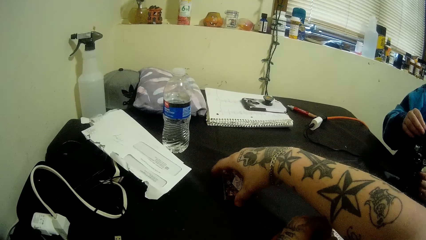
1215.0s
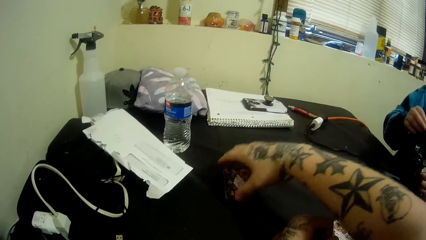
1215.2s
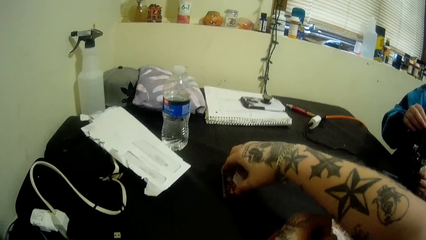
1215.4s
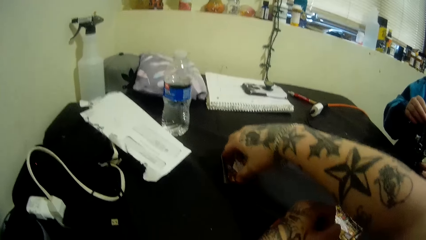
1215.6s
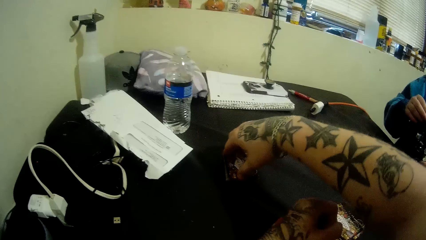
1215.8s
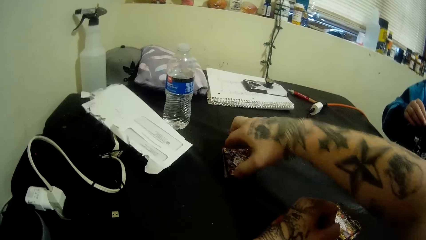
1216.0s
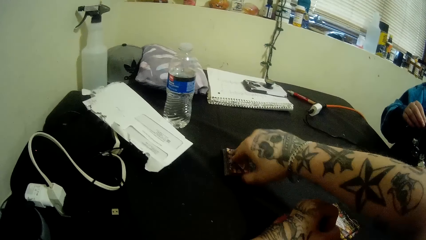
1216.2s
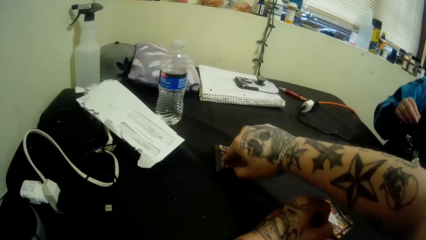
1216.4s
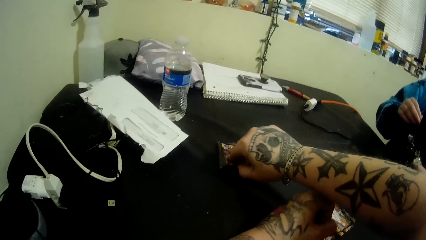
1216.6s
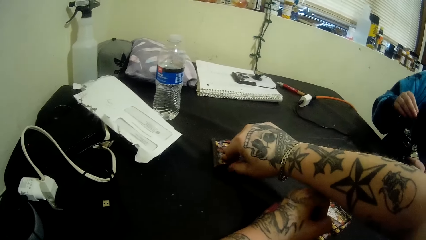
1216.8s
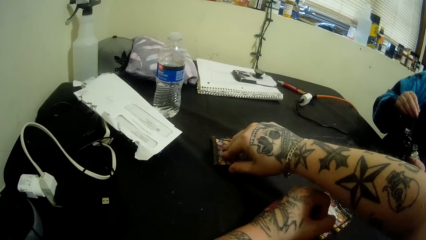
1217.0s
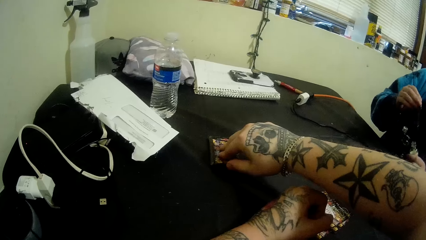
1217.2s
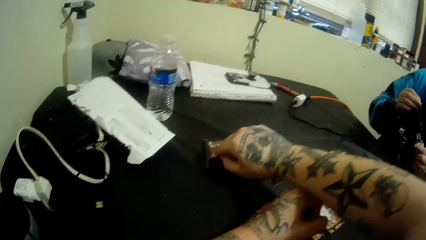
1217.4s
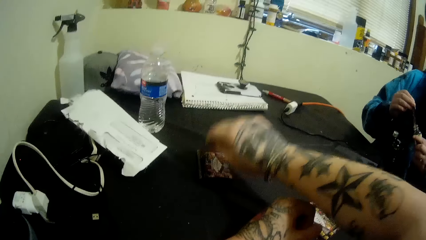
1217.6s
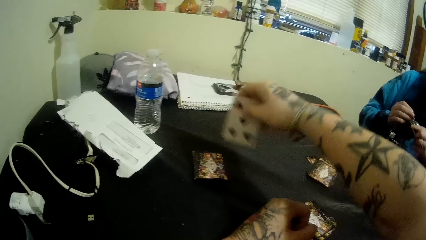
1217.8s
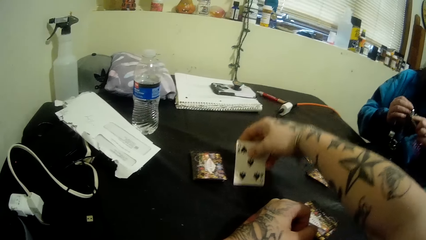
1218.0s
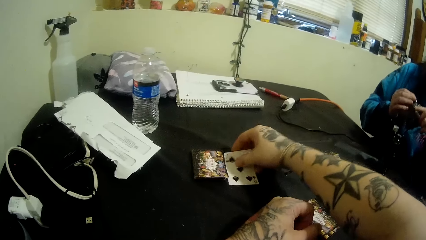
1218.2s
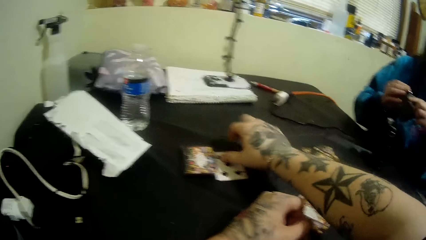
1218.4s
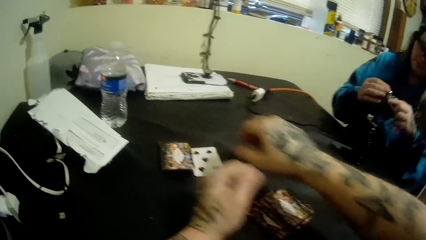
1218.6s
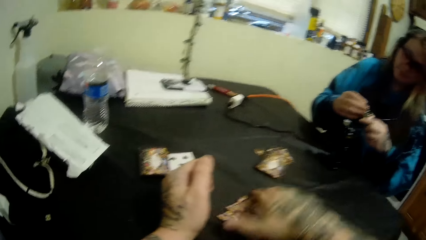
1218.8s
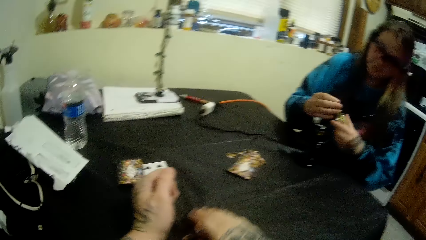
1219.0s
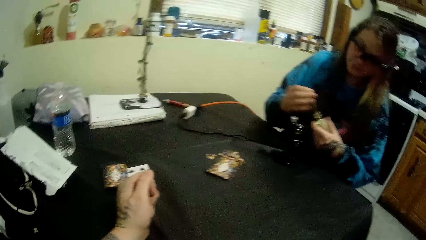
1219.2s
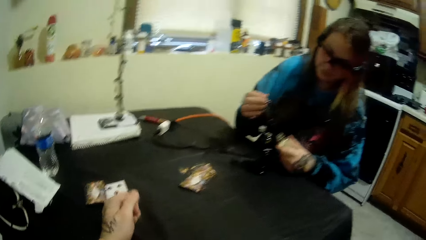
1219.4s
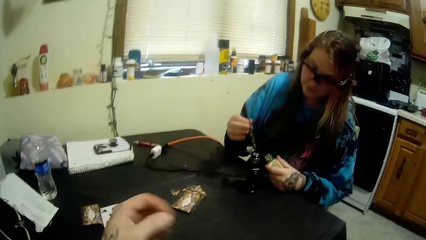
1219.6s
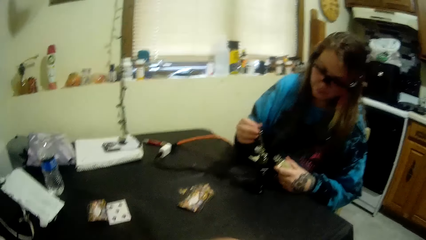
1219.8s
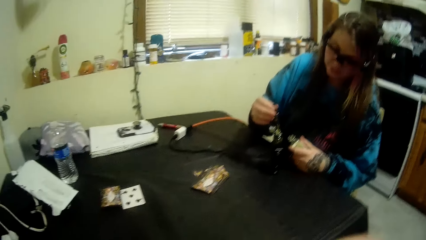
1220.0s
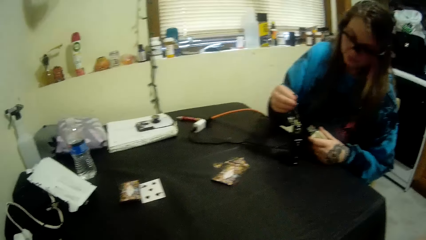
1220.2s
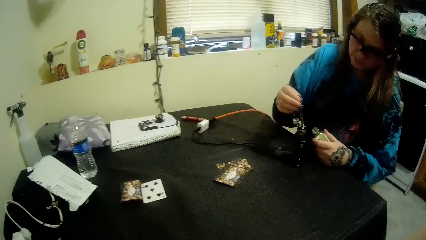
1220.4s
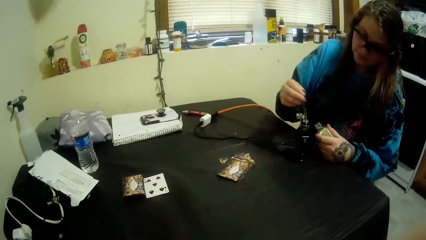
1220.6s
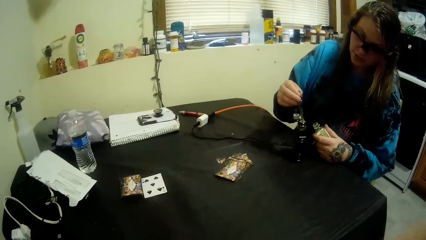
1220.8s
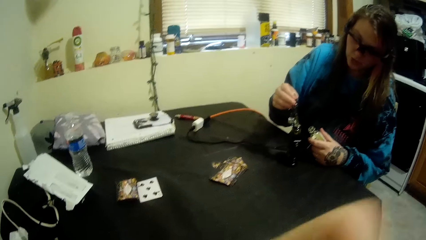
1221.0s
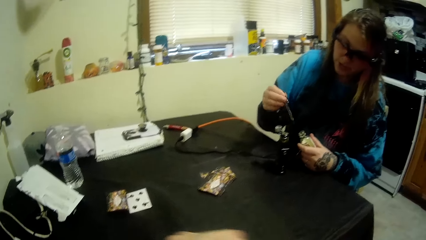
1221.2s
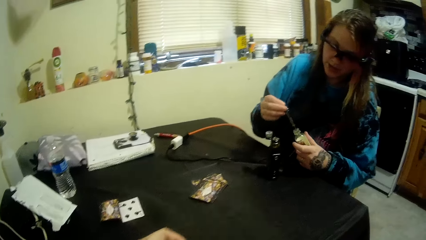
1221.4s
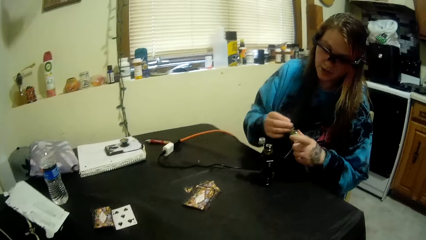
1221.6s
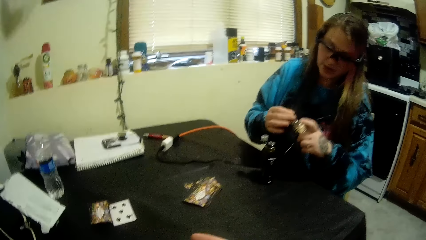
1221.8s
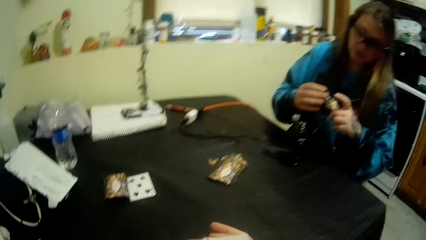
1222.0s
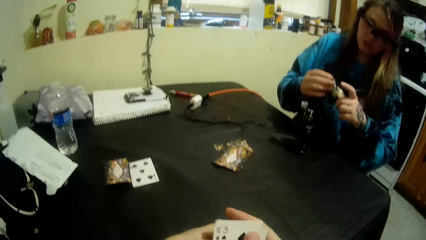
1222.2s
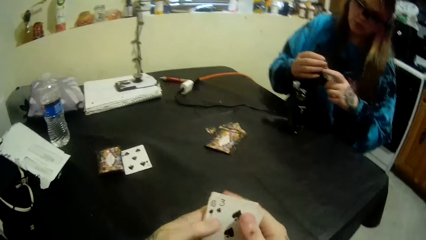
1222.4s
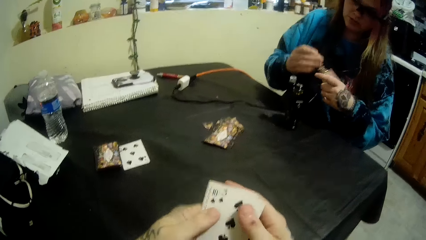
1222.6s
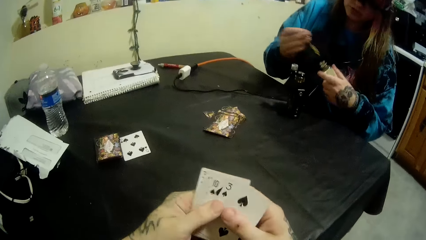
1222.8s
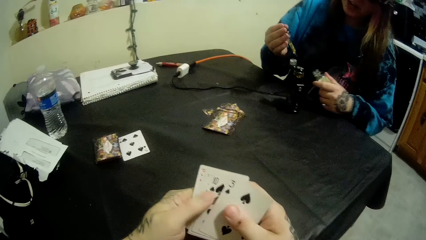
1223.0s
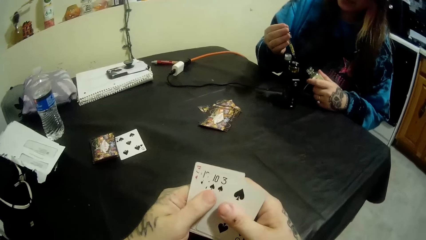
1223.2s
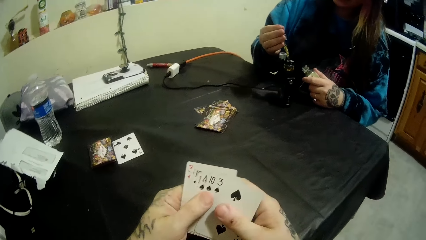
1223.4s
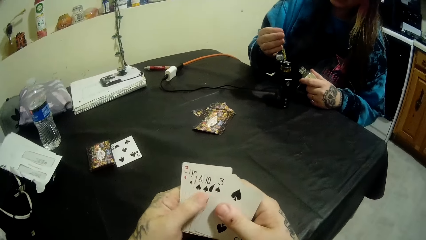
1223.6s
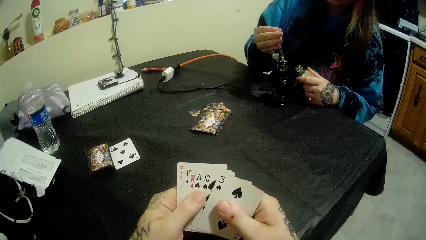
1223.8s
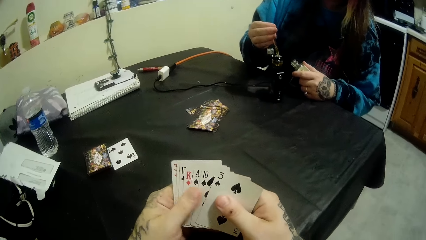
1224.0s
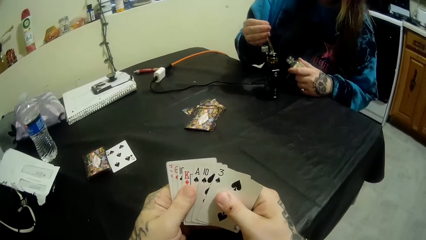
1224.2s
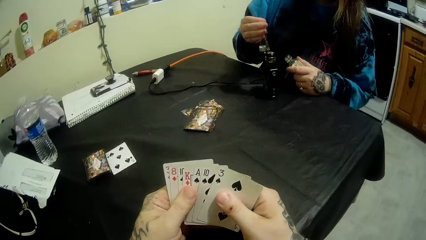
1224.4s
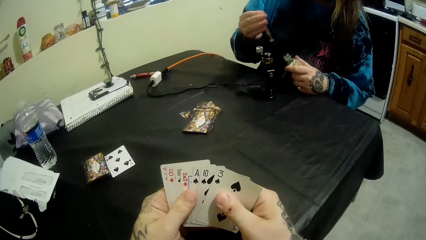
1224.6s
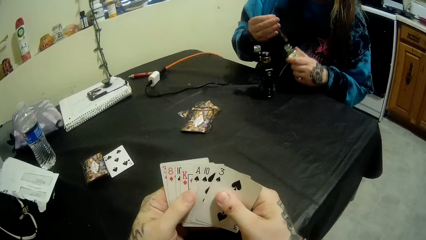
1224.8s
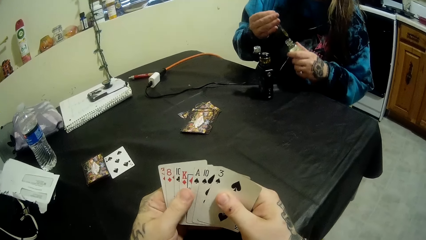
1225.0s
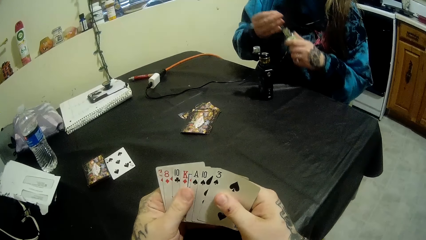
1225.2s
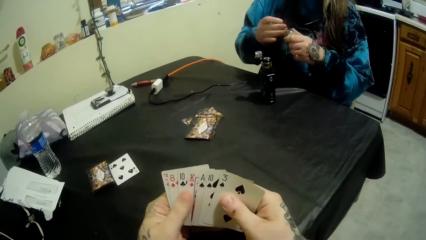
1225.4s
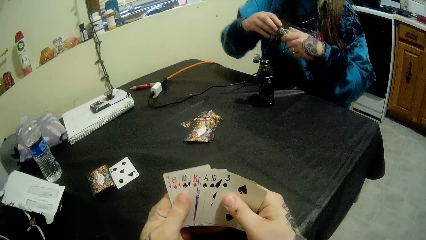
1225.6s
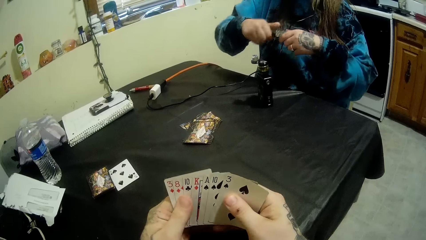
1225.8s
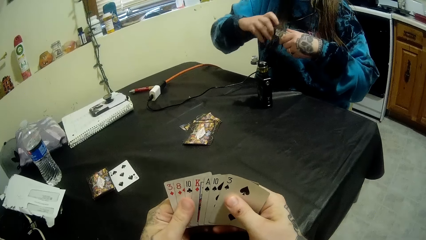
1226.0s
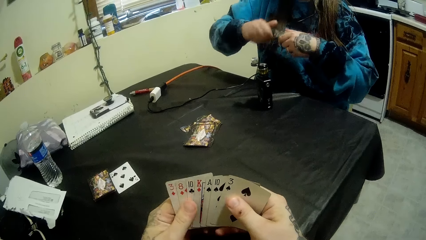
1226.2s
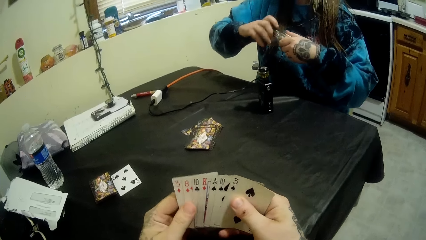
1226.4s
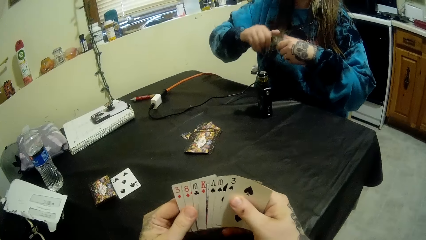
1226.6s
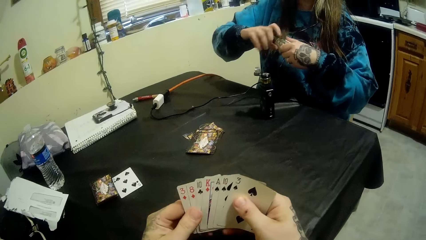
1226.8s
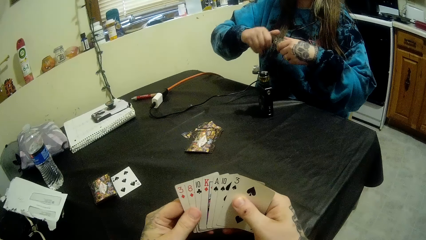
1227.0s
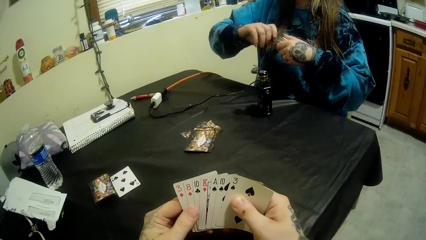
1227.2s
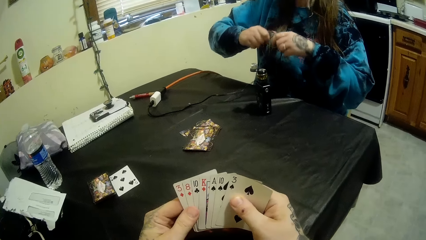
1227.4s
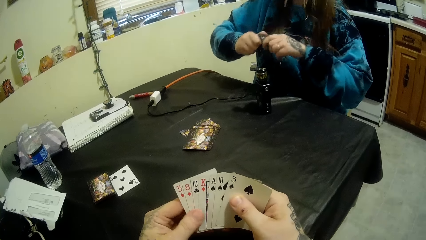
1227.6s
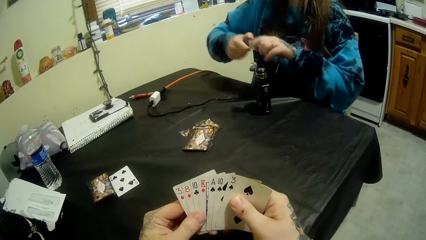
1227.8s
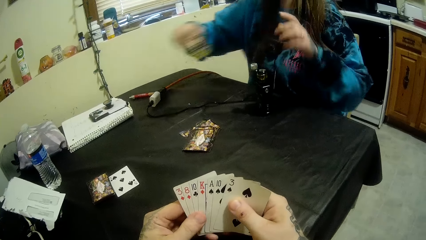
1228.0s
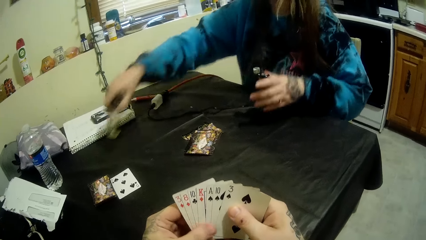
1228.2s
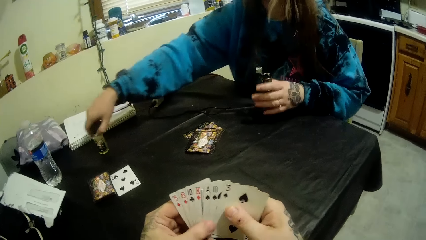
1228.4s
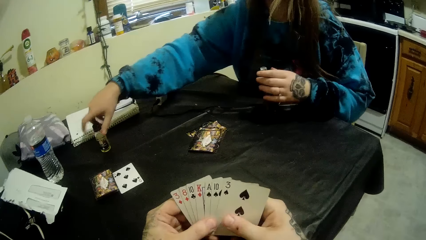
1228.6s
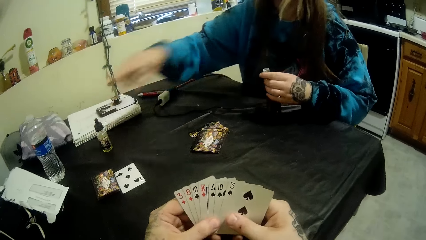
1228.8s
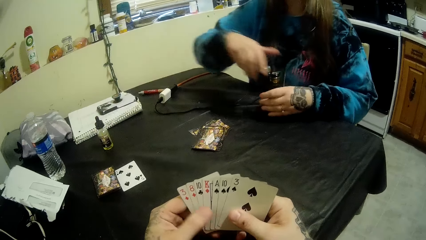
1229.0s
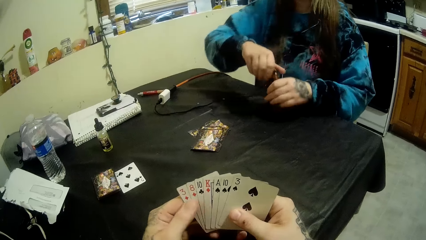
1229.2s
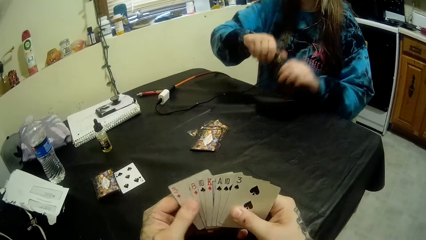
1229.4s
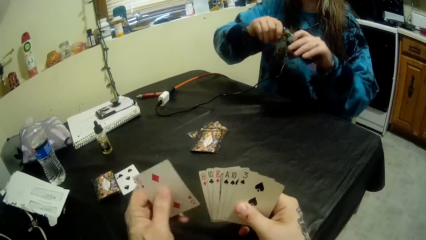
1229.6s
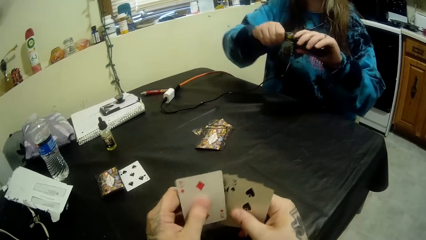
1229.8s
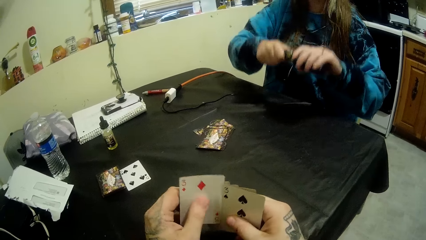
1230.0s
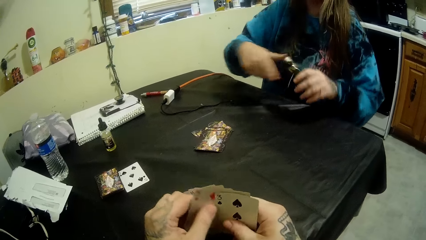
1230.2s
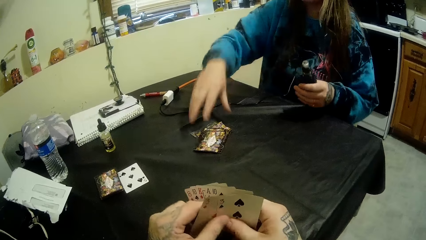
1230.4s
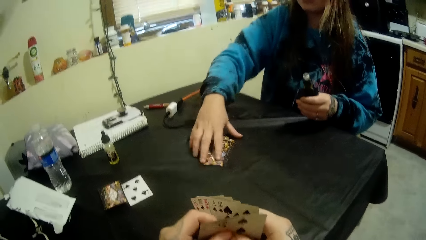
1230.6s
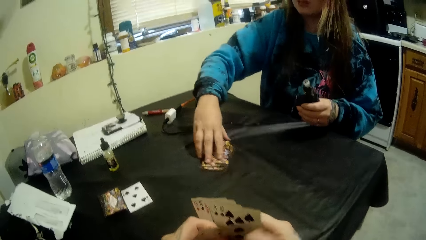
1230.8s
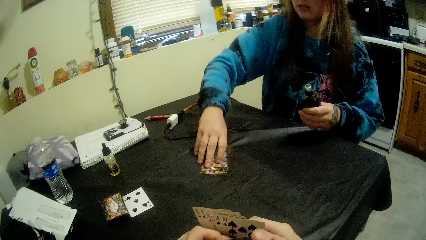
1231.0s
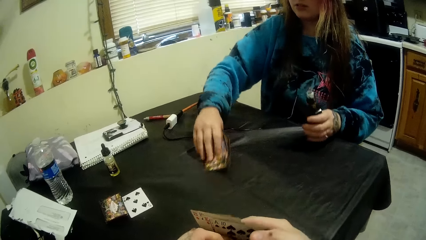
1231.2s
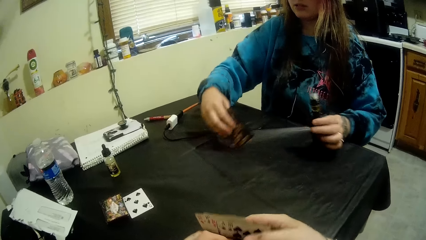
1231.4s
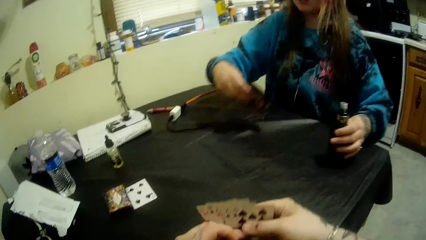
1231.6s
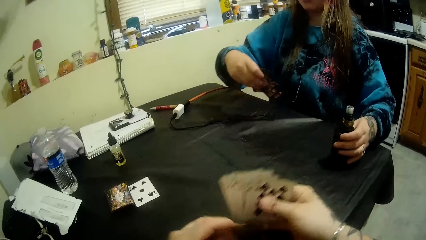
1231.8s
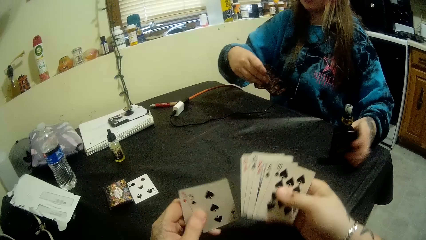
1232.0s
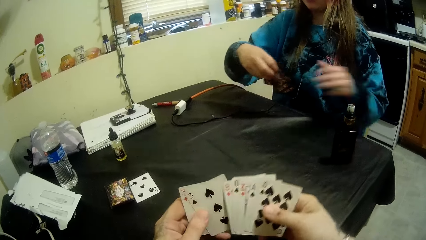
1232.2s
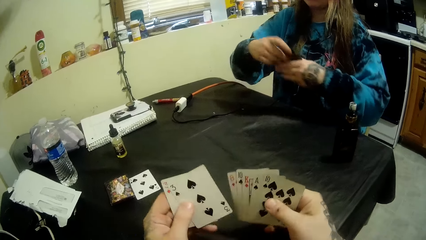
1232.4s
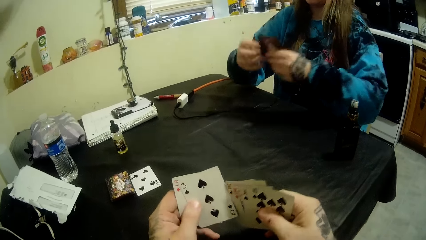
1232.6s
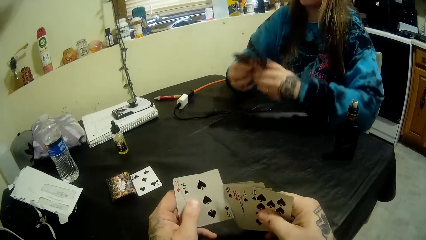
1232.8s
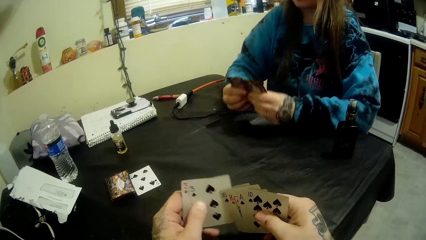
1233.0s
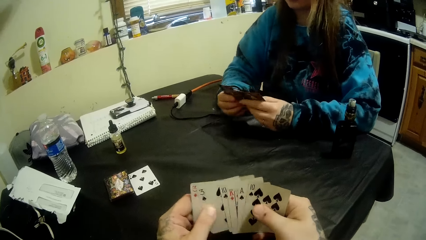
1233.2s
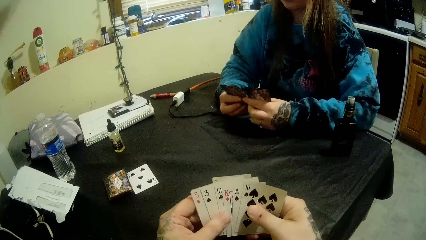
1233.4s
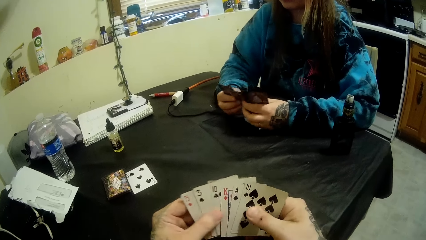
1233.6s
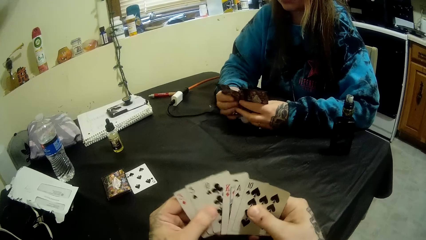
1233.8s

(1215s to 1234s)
The camera wearer opens a card on the table with his right hand. He picks a card from the deck. He places the cards on the table. A woman talks to the camera wearer. The camera wearer picks up his cards on the table with his right hand. He talks to the woman. He checks the cards in his hands. The woman talks to the camera wearer. She closes the second bottle with her hands. She puts the second bottle on the table with her right hand. She picks up the bottle on the table with her hands. She closes the bottle with her hands. She packs some cards on the table with her right hand. She puts the bottle on the table with her left hand. The camera wearer arranges his cards. The woman examines the cards in her hands.
